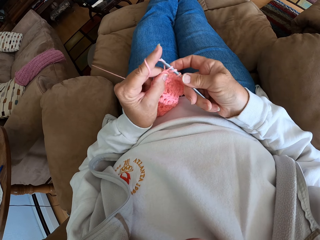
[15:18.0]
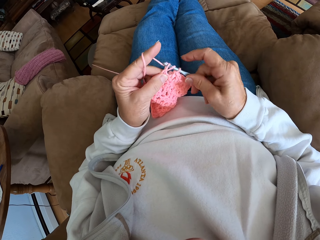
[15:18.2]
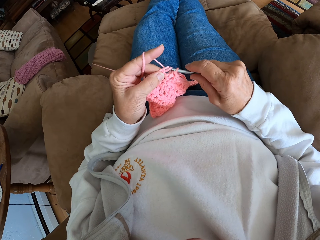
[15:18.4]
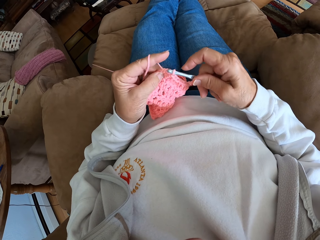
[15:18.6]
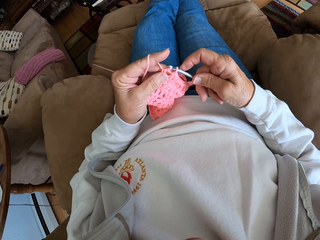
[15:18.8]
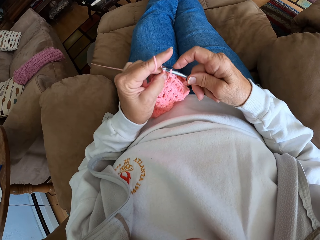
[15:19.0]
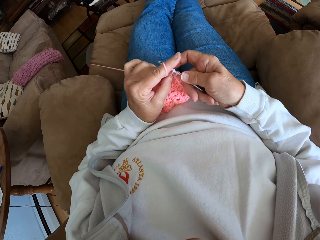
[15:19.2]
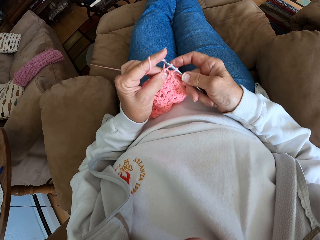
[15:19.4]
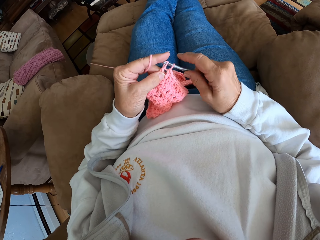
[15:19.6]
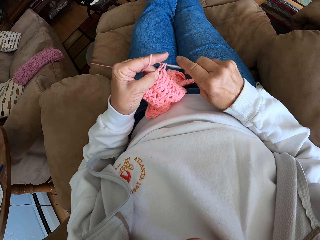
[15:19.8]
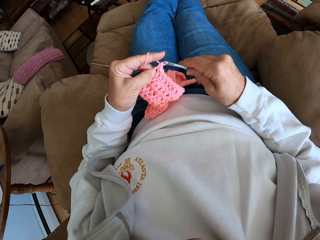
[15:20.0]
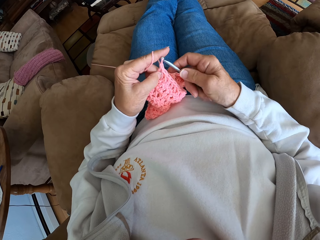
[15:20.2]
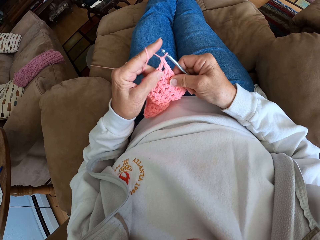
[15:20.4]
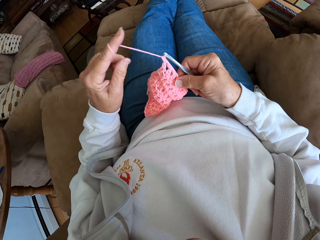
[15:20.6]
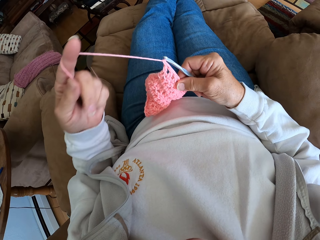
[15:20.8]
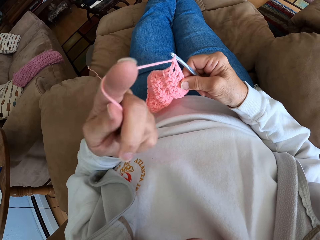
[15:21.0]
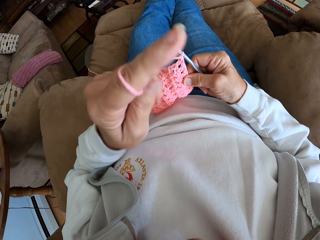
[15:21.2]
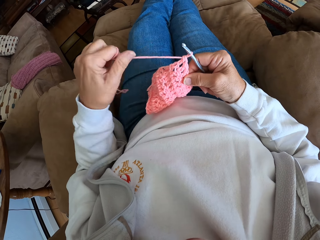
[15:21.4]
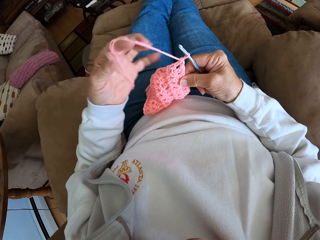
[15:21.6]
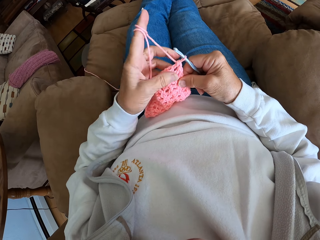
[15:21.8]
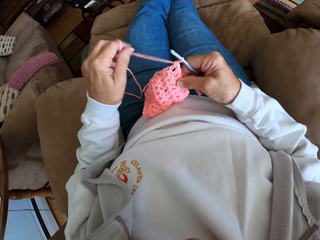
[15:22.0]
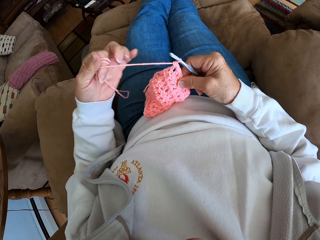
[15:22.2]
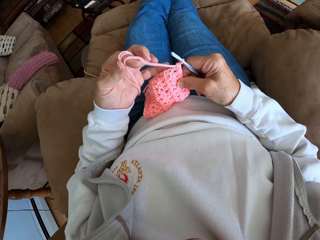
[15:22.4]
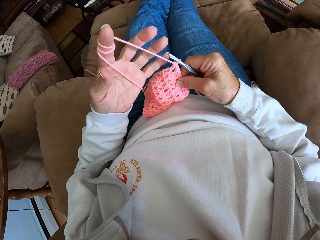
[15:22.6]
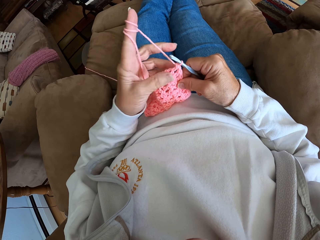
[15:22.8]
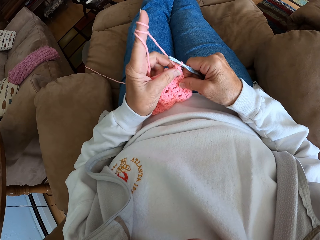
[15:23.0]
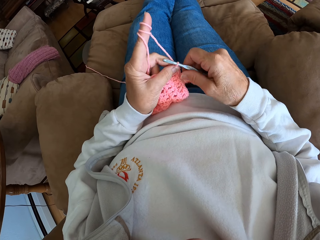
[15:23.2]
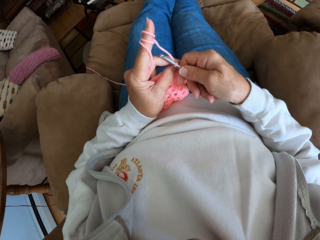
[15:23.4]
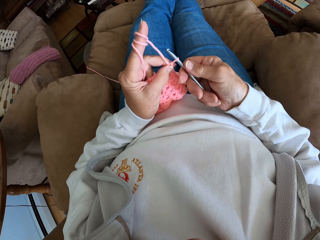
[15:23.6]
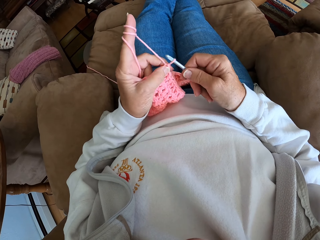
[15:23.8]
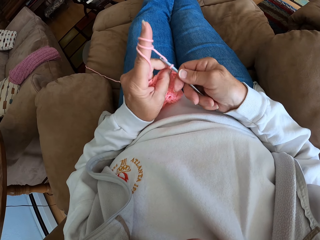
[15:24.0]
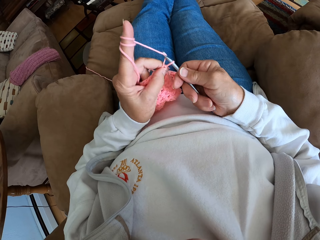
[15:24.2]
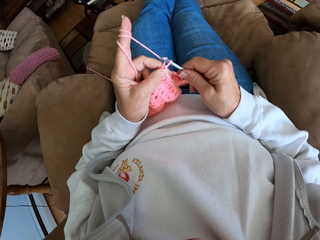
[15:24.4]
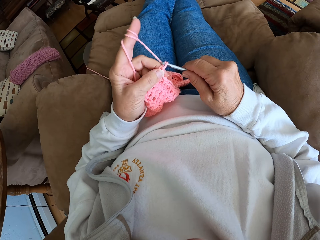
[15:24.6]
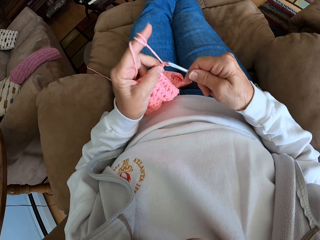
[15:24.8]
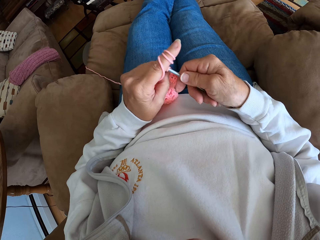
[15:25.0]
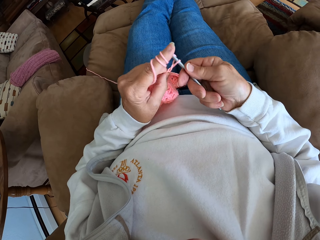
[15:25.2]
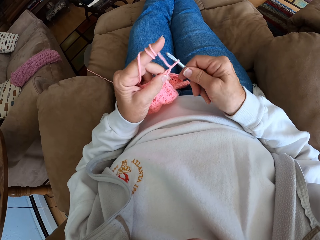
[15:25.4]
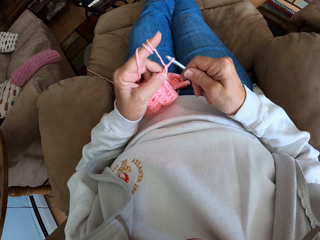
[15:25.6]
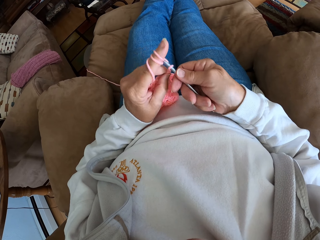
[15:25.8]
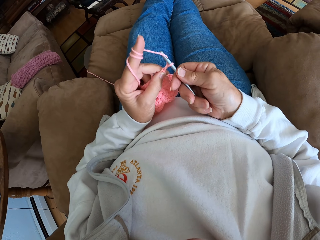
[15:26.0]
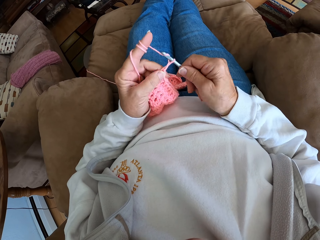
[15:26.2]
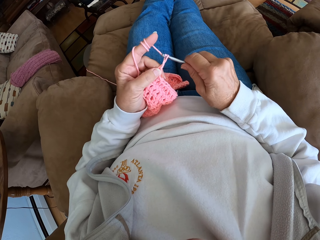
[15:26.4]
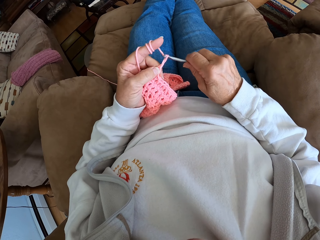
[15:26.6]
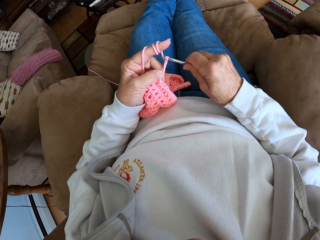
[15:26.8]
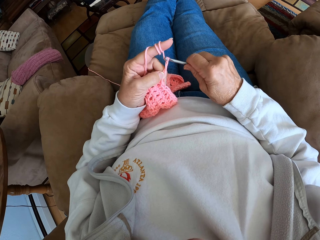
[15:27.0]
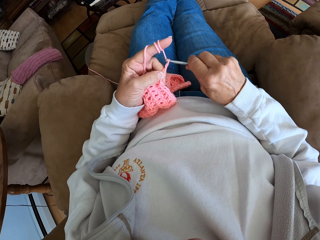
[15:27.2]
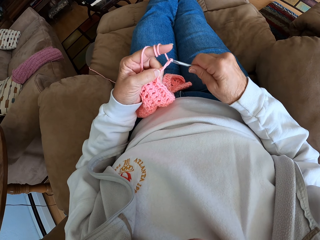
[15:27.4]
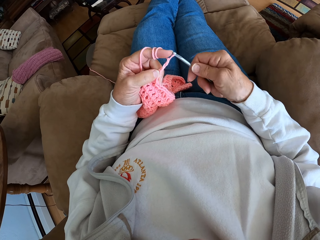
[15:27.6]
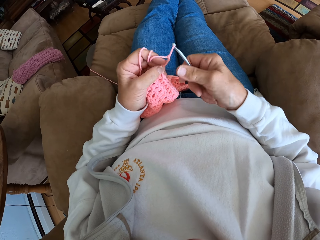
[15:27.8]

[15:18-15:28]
The camera wearer raises her left hand with the thread in it. She coils the knitting thread to a finger. She drops her left hand with the thread in it. She knits a fabric with the knitting needle in her right hand and the thread in her left hand.

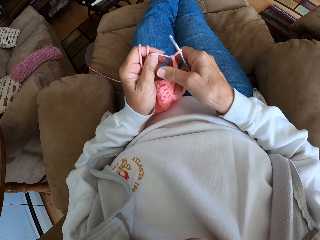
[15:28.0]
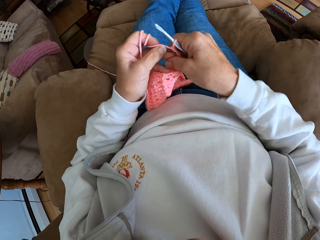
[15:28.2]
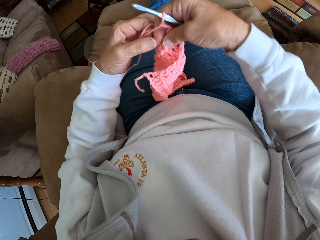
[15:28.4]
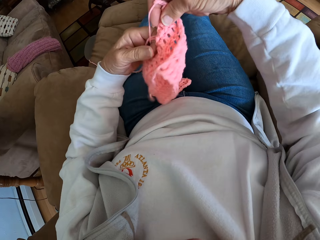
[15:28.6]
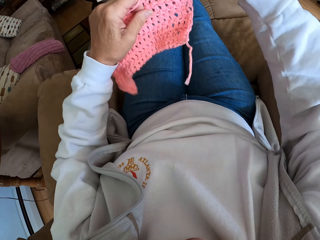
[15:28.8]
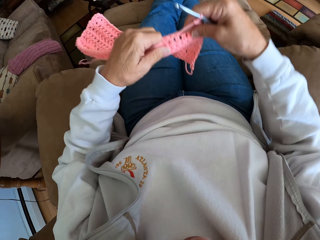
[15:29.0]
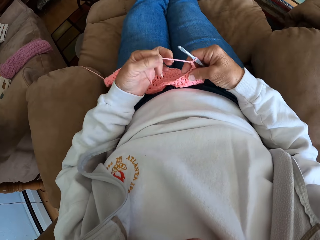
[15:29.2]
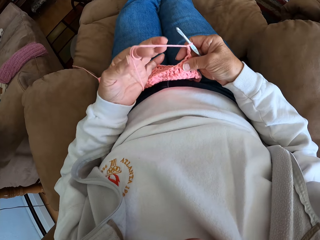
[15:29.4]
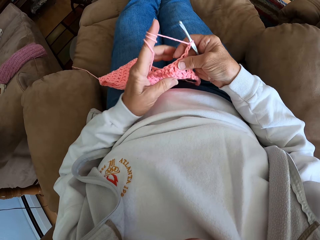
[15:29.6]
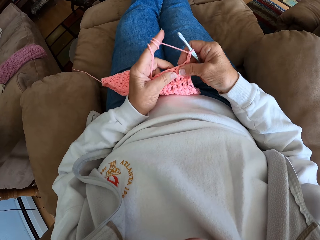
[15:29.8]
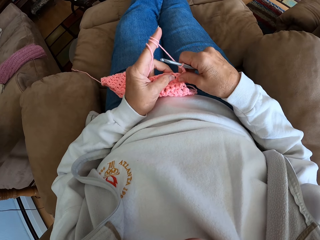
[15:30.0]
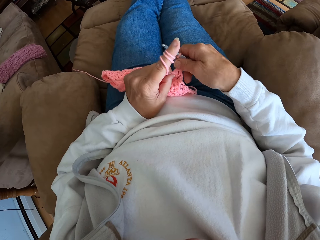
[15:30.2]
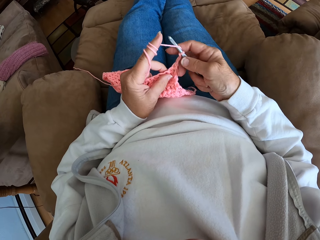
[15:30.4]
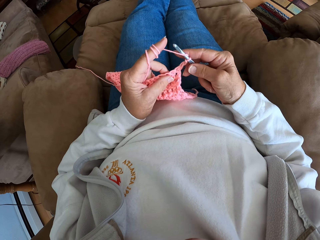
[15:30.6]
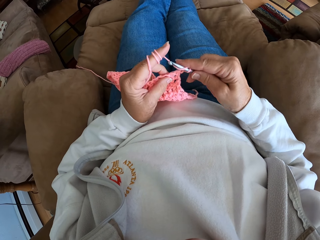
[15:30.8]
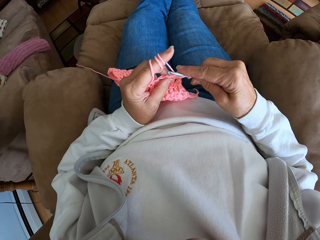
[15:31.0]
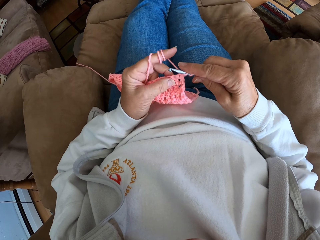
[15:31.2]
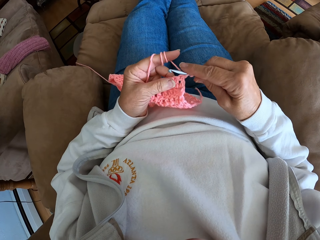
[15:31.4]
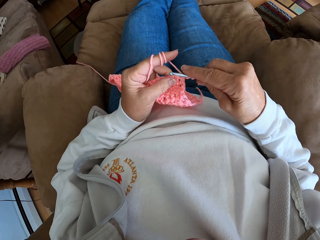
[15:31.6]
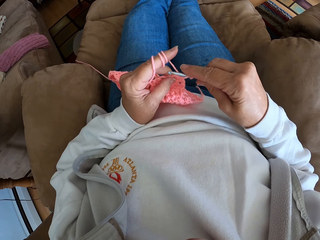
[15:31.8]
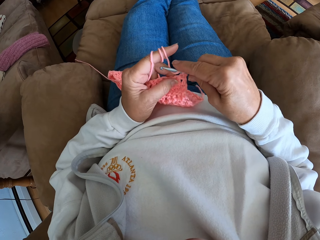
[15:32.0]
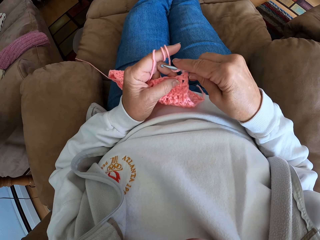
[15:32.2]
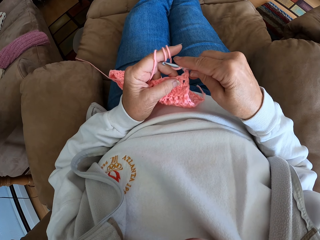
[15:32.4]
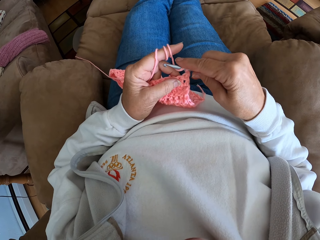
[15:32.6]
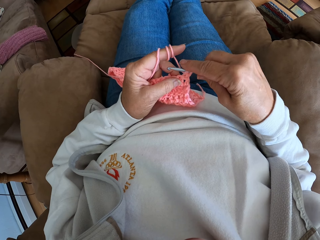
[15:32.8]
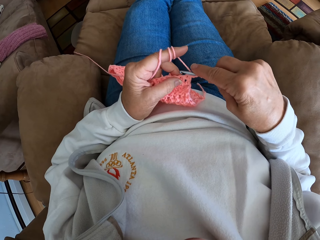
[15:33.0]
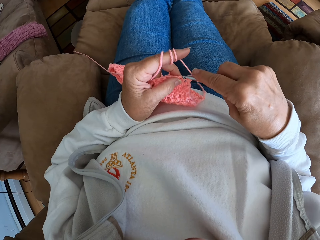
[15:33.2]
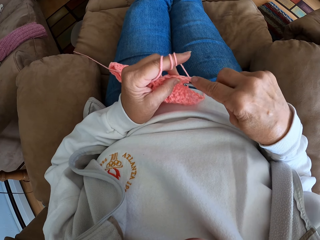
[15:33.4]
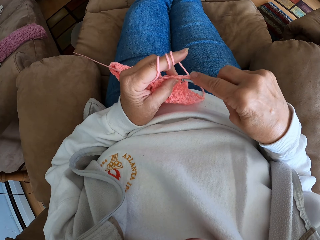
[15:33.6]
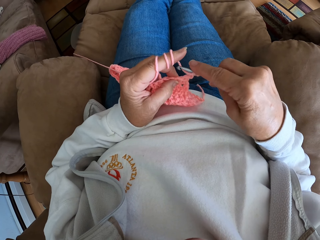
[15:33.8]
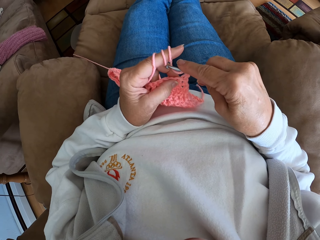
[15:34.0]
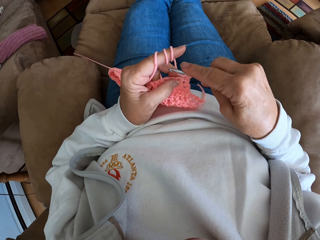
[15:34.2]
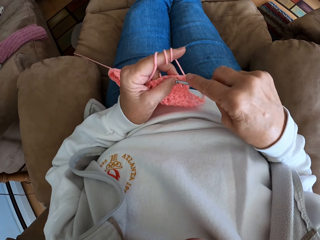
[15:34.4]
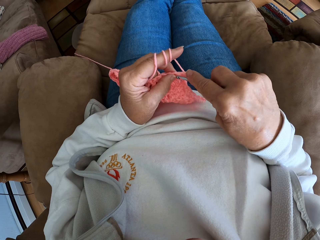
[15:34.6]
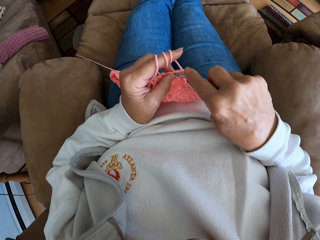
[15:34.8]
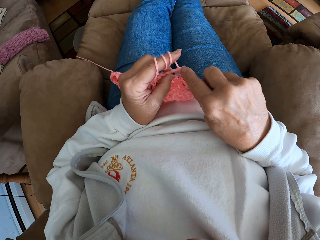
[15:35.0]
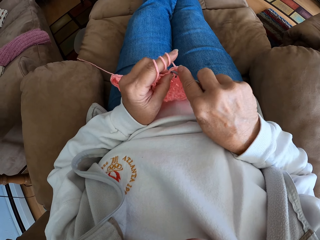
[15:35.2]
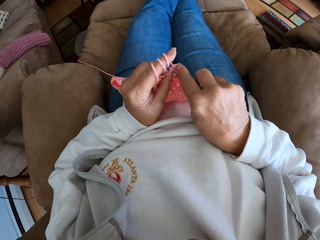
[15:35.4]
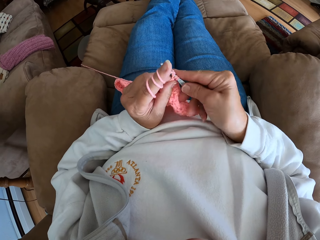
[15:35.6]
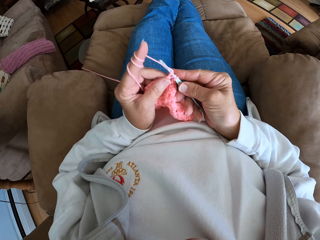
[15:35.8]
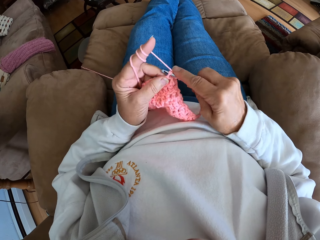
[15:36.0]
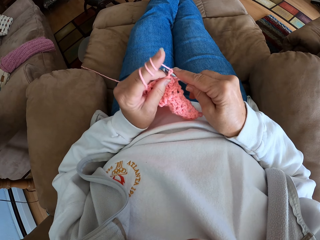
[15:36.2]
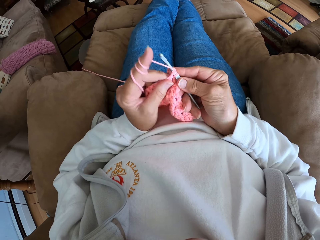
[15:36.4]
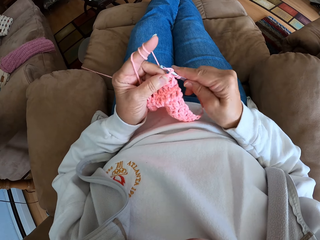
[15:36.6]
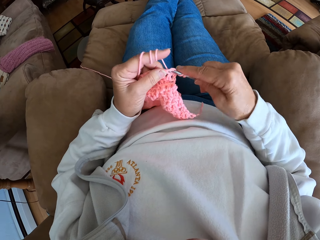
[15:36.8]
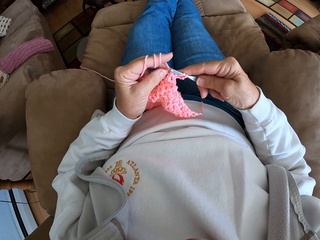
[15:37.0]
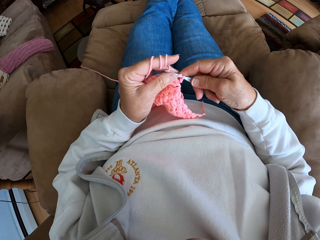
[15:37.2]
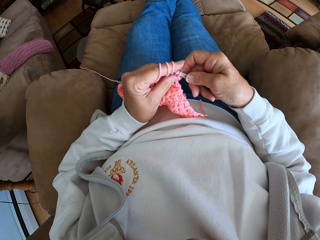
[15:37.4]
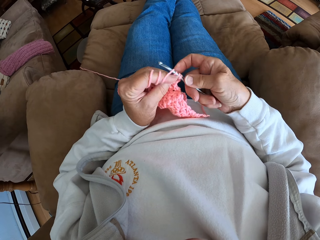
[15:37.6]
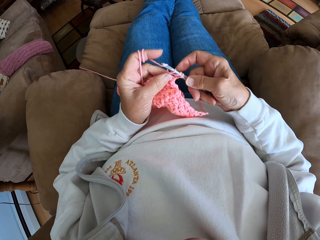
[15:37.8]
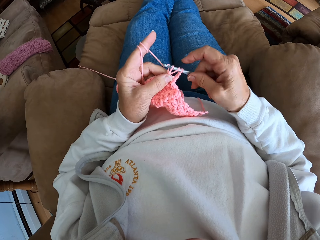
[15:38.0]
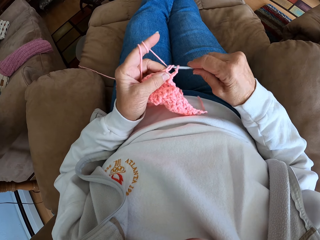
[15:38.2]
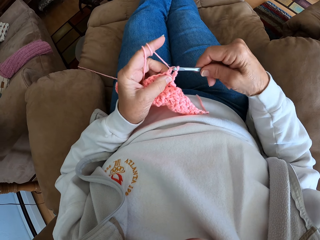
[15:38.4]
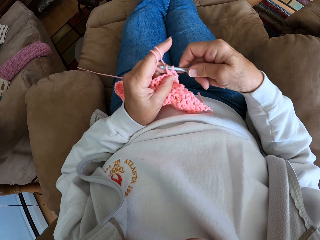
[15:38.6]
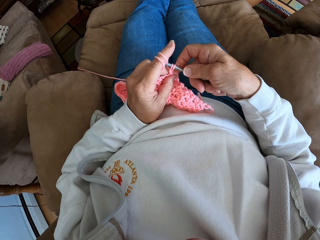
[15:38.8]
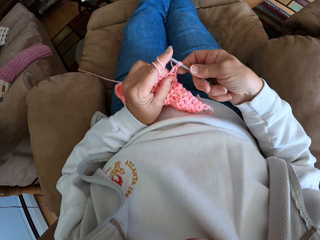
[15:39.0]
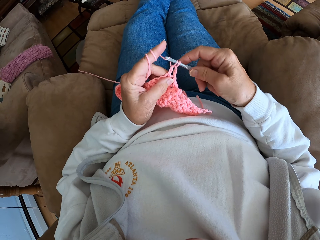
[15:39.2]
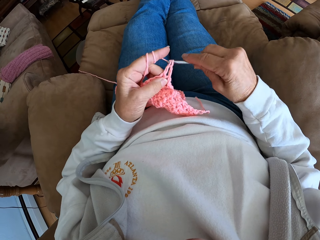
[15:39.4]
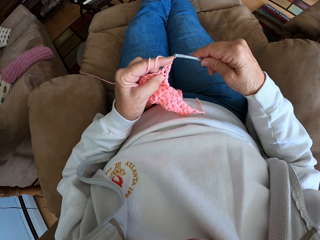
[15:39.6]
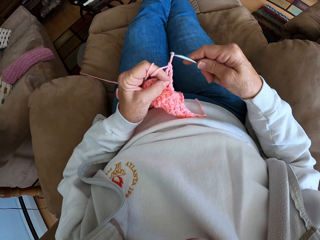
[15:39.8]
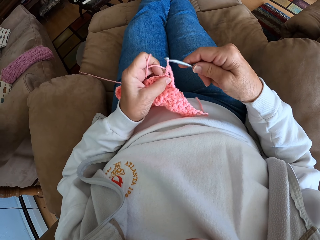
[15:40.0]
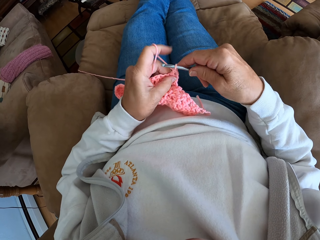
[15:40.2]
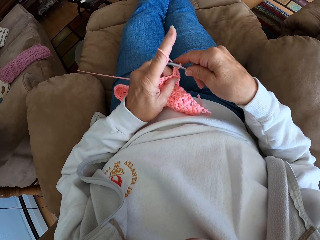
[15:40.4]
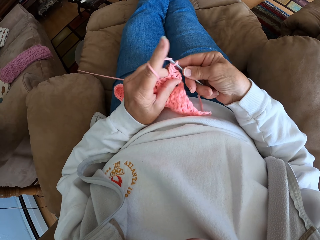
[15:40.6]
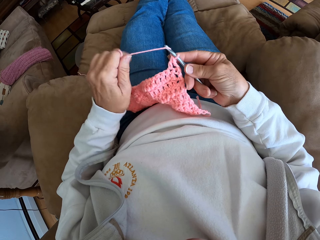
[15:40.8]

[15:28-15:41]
The camera wearer adjusts the knitted fabric with both hands. She flips the knitted fabric on the lap. She knits the fabric with a knitting needle in her right hand and thread in her left hand.
